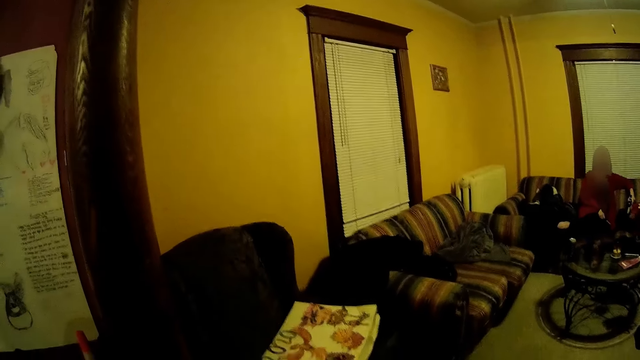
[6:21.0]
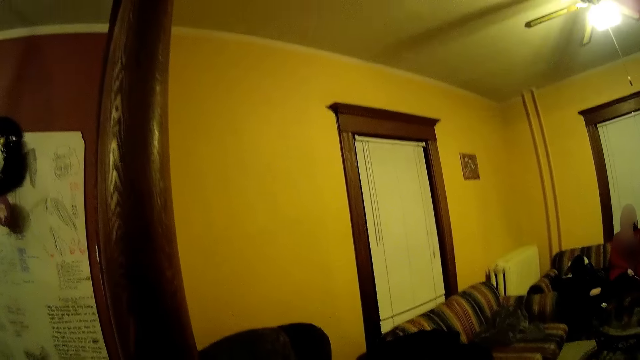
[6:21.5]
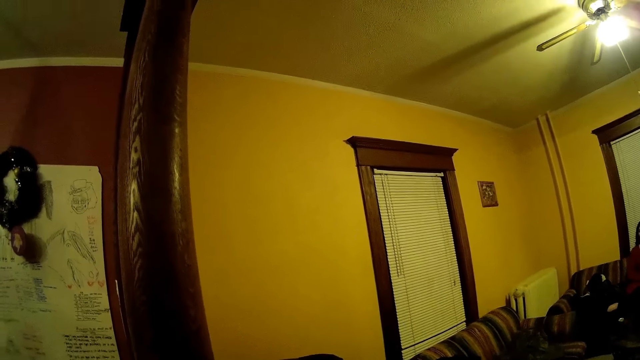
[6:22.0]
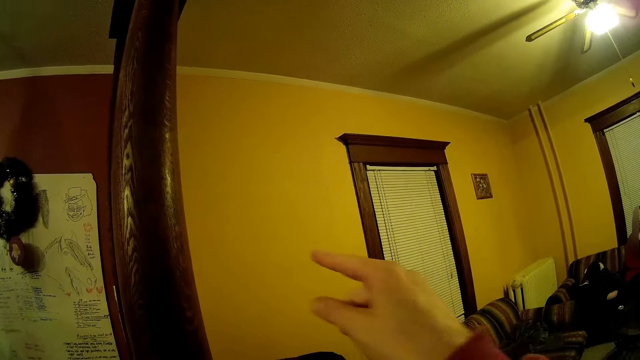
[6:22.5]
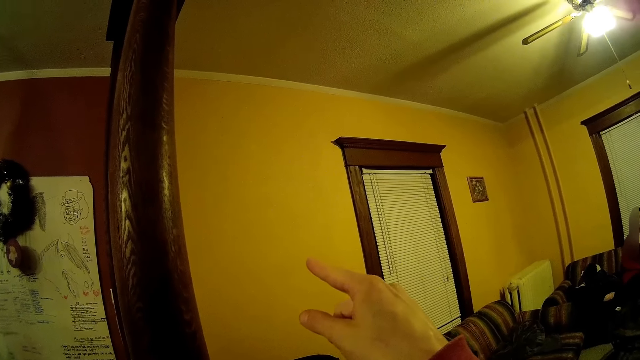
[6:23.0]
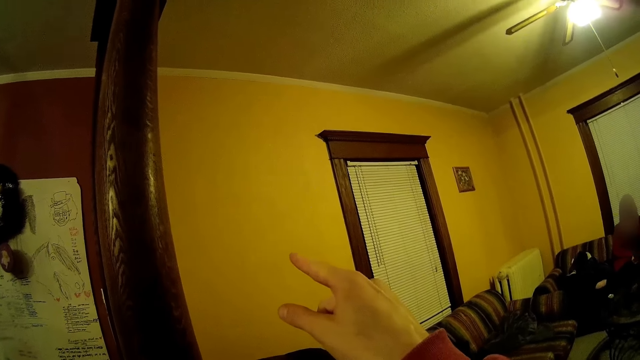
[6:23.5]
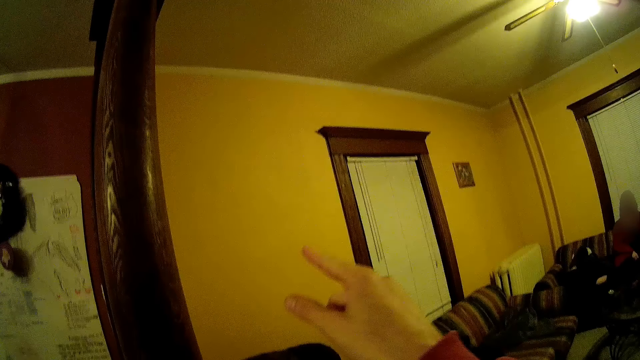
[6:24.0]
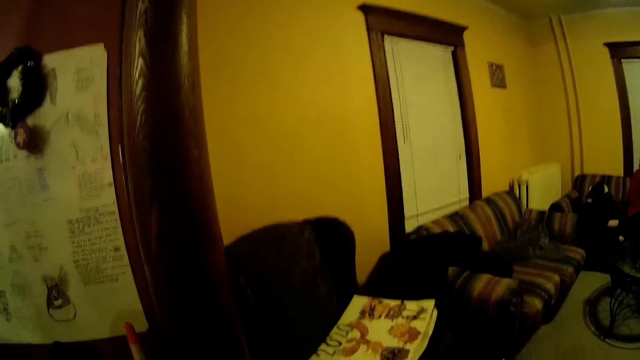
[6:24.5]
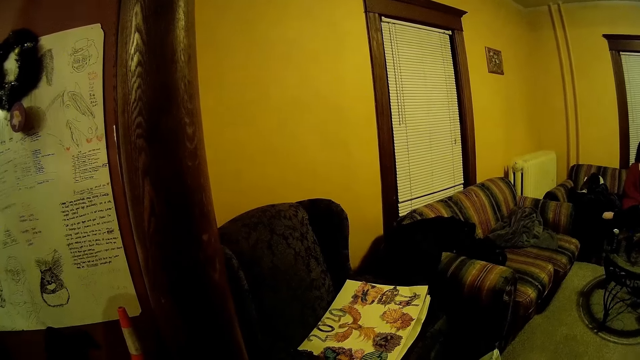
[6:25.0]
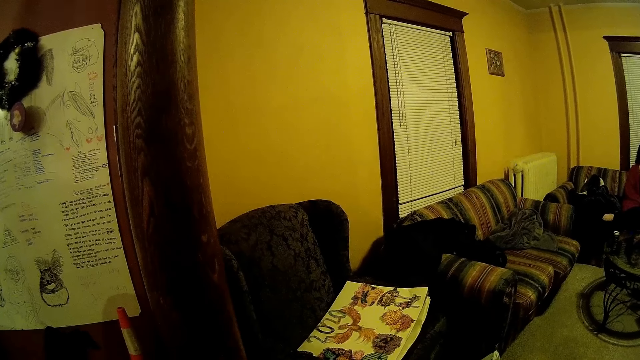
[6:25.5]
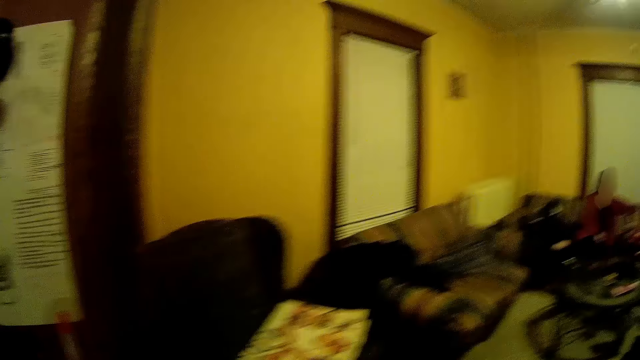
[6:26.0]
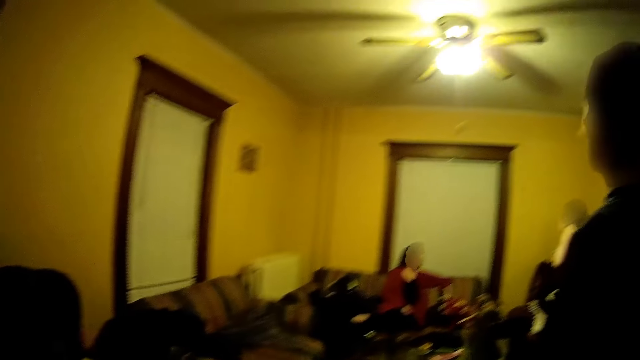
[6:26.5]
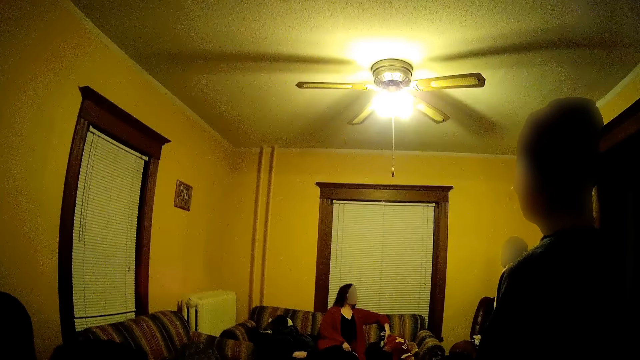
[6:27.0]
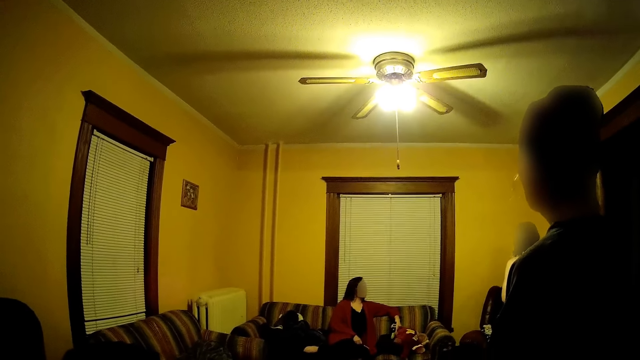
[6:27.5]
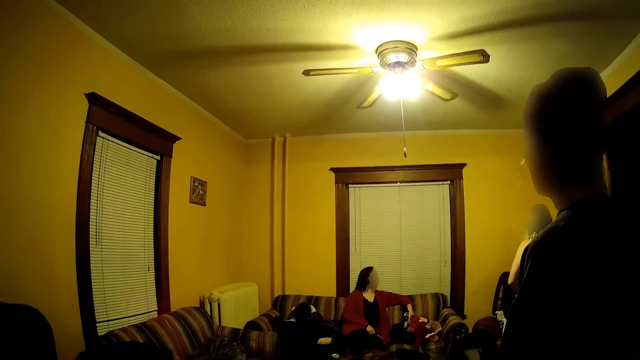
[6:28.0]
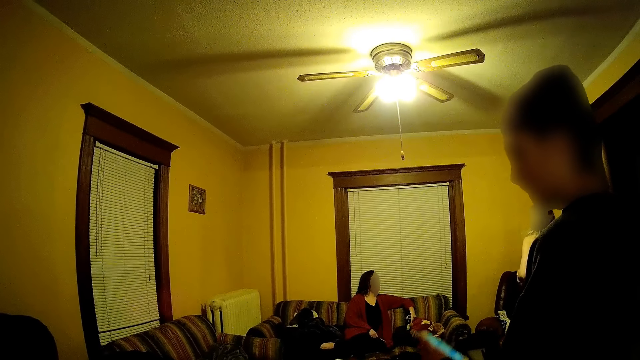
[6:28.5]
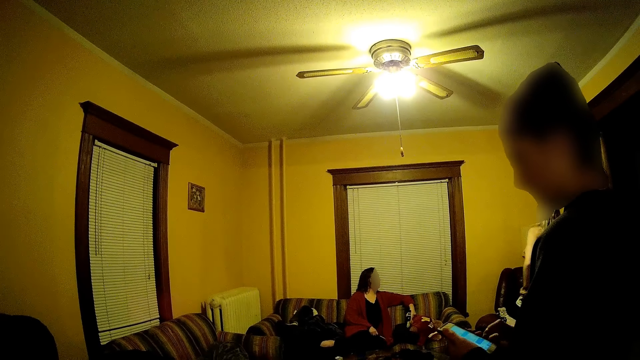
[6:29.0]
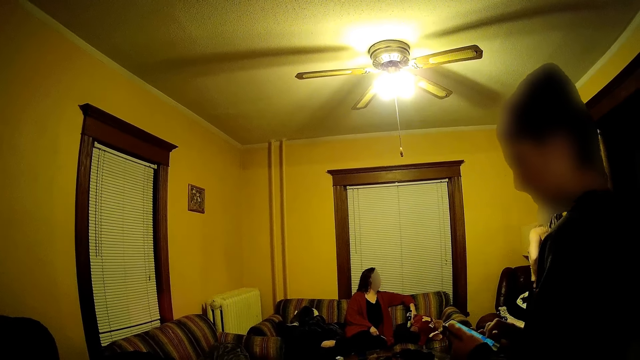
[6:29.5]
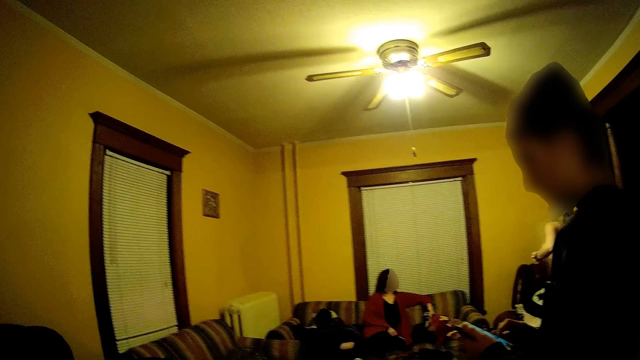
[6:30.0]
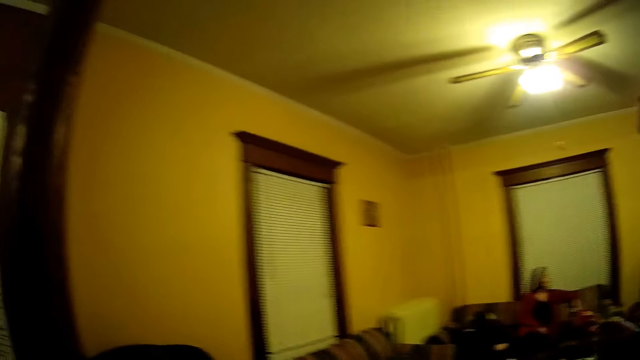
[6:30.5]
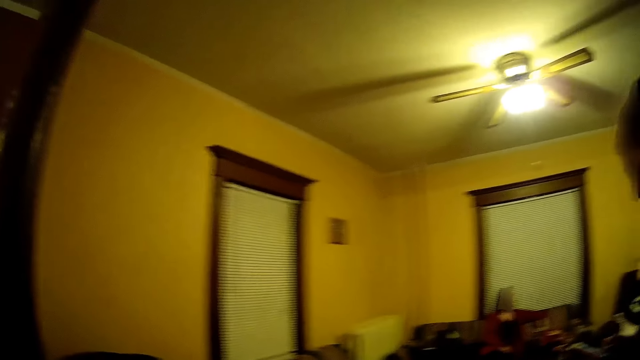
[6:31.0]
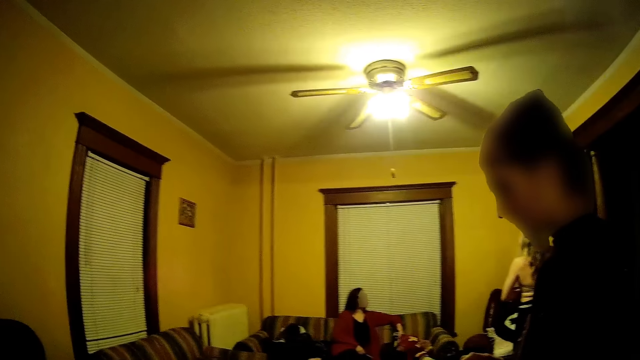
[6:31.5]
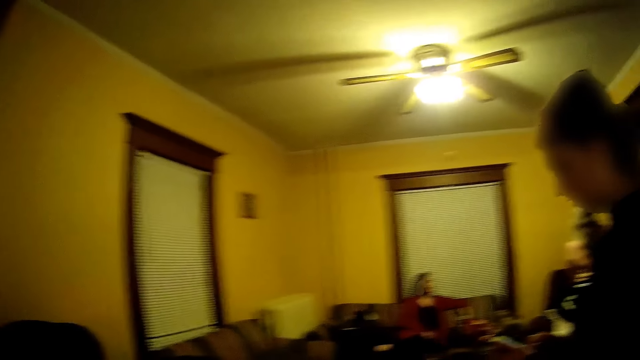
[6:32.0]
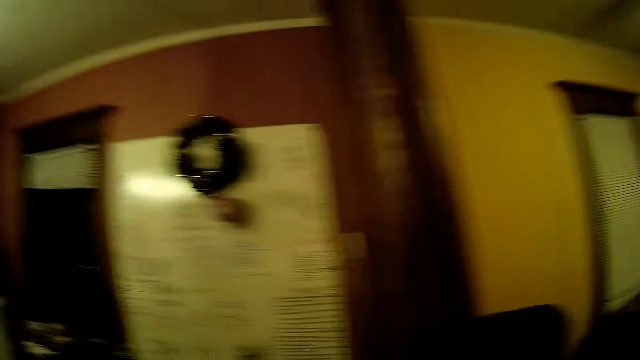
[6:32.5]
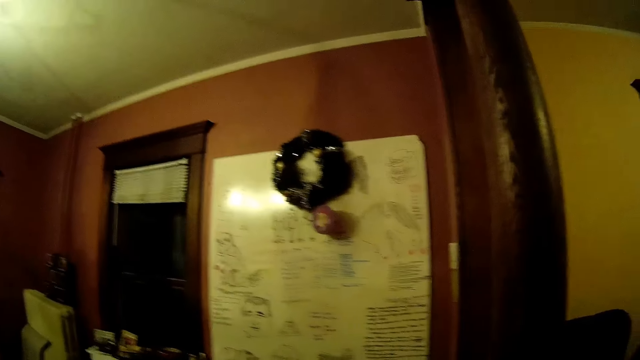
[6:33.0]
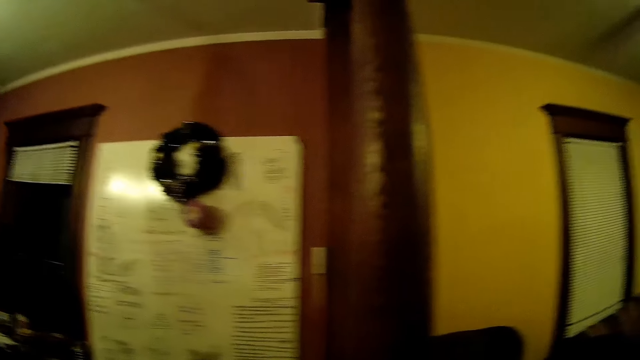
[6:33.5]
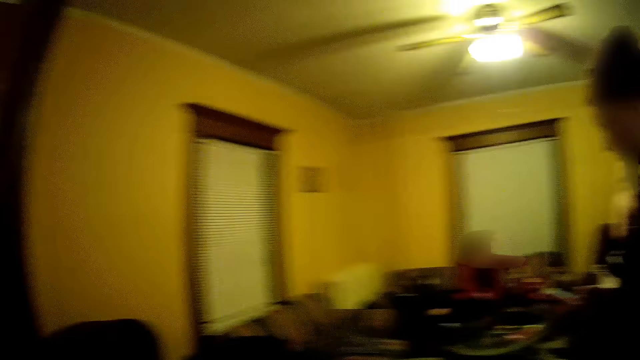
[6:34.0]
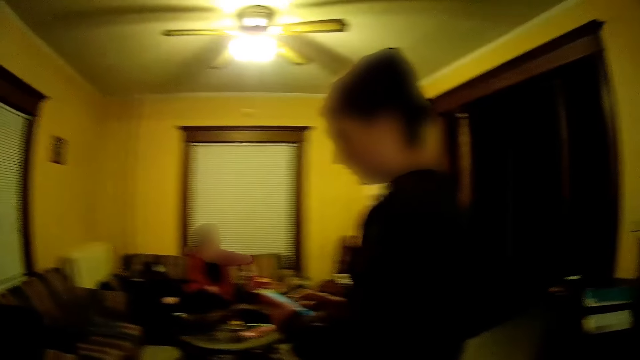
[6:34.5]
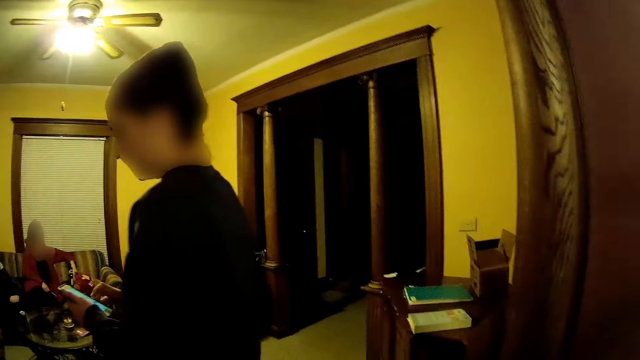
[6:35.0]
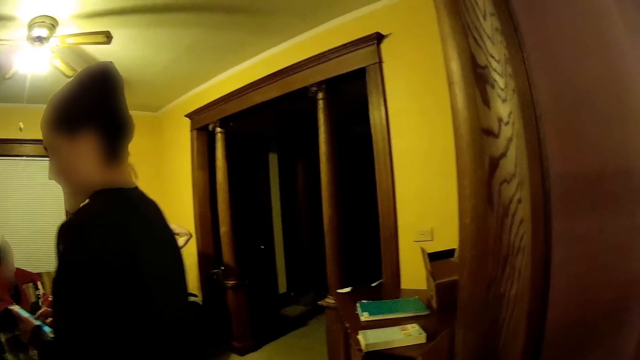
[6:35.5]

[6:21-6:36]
The camera wearer points to the wall with her right hand. The man operates on the phone with both hands. The camera wearer looks around.

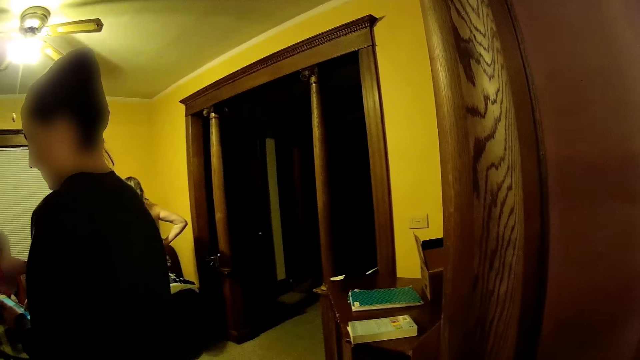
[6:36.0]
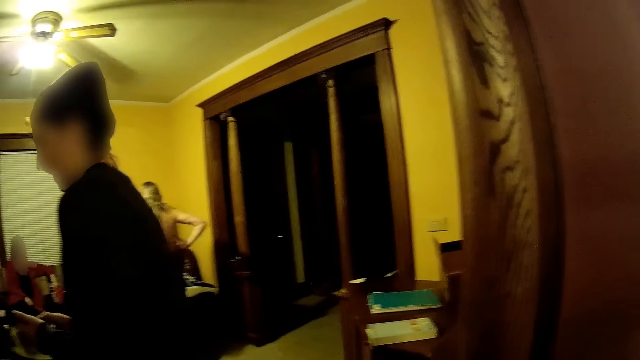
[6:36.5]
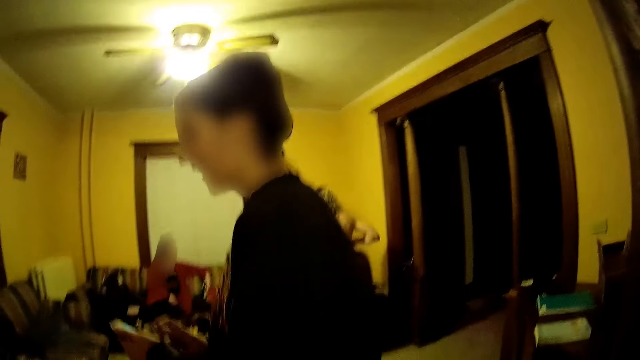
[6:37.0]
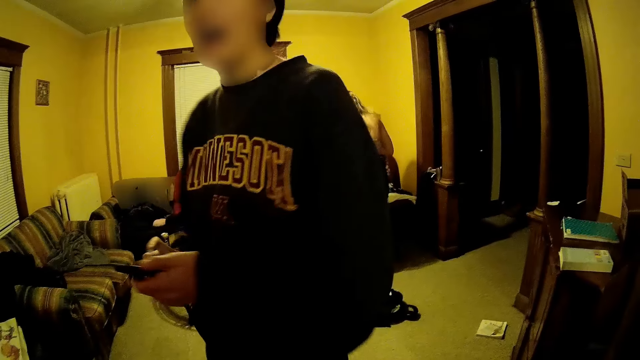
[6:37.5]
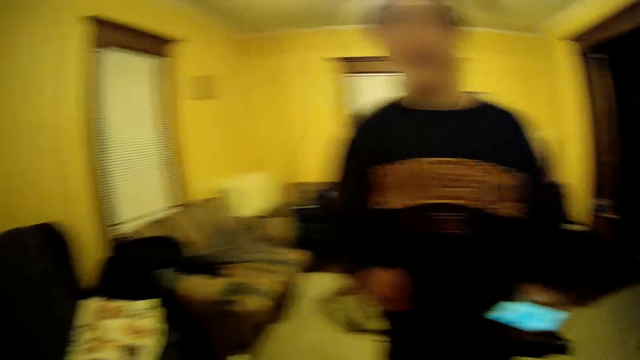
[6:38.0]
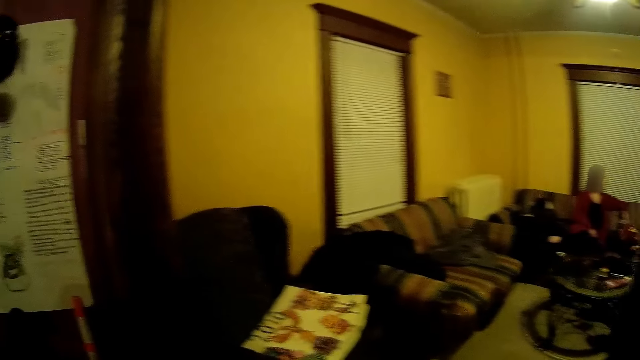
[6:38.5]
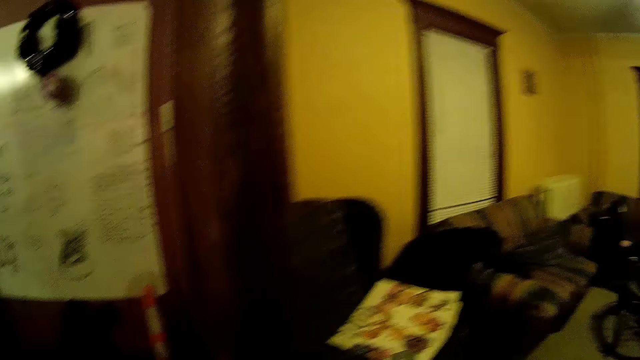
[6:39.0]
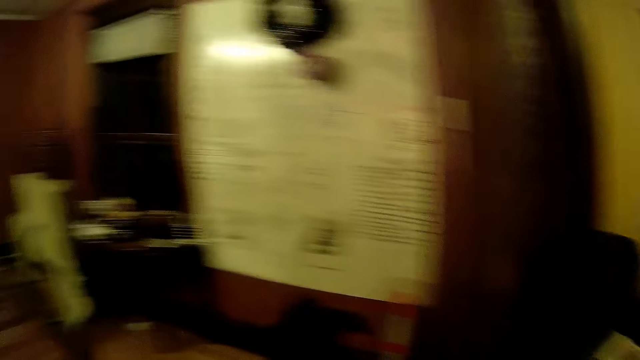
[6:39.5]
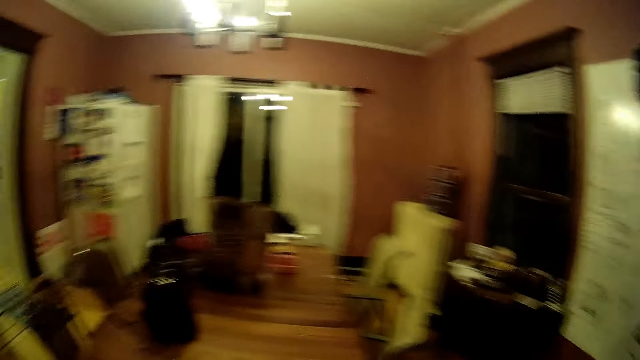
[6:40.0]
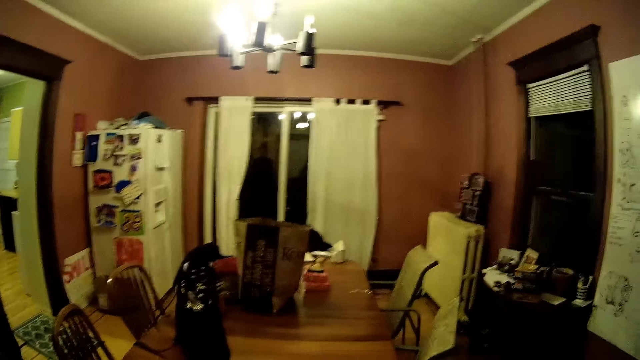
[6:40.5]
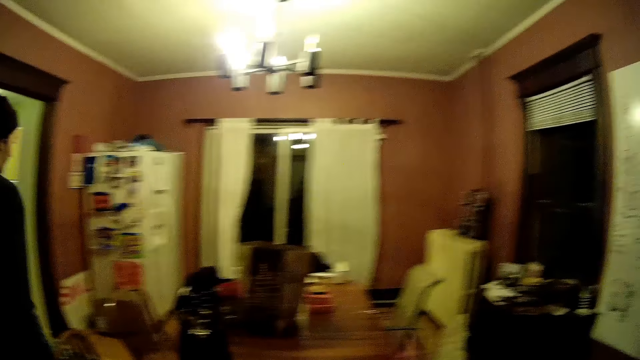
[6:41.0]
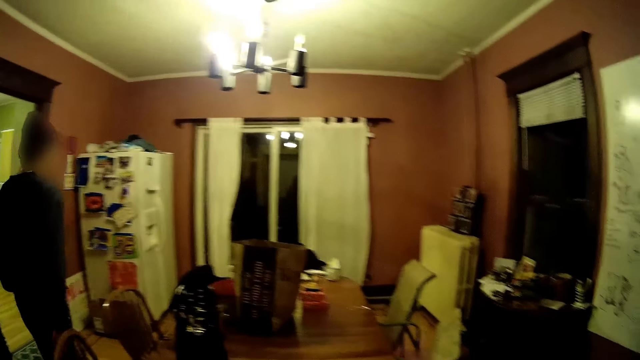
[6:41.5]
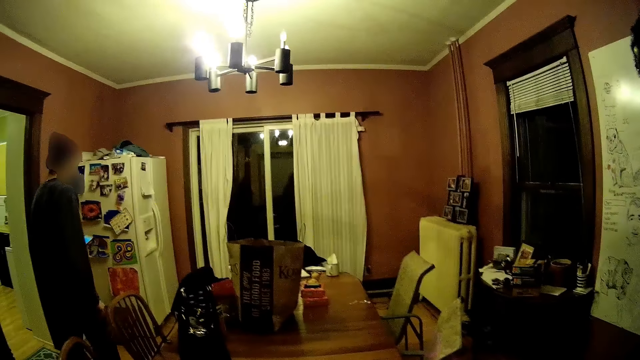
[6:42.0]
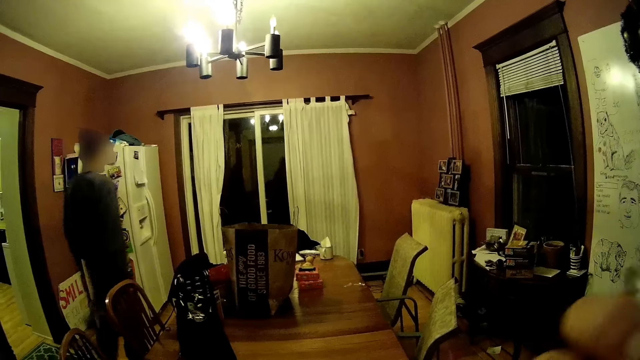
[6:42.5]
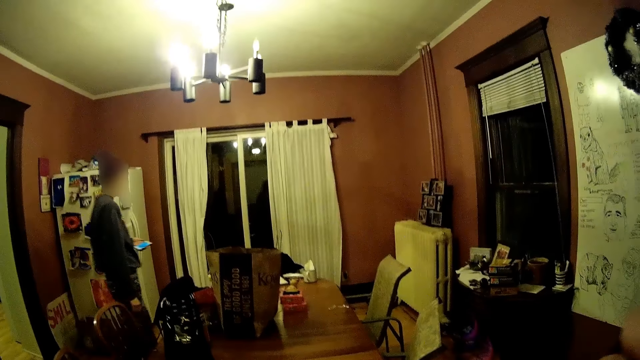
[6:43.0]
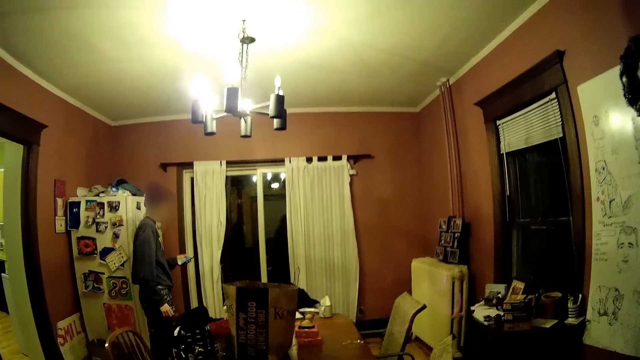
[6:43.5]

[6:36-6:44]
The man passes the phone from his right hand to his left hand. The man enters the dining room. The camera wearer touches her face with her right hand.
